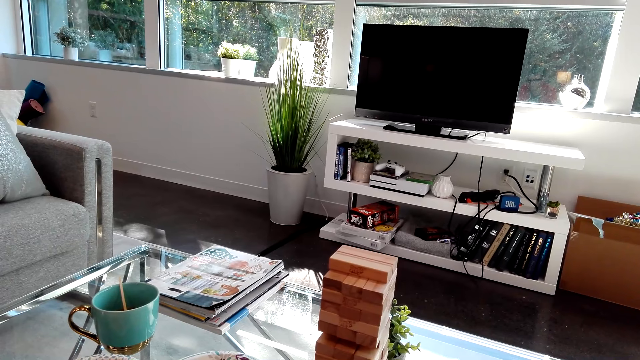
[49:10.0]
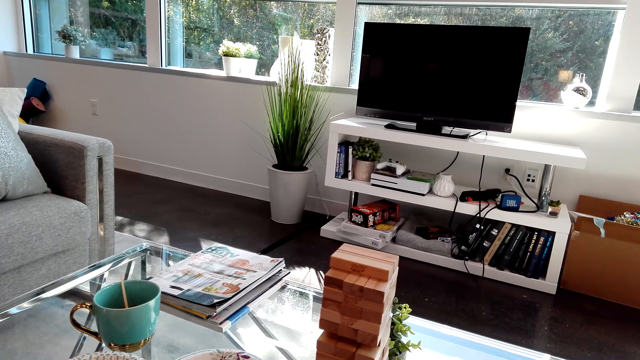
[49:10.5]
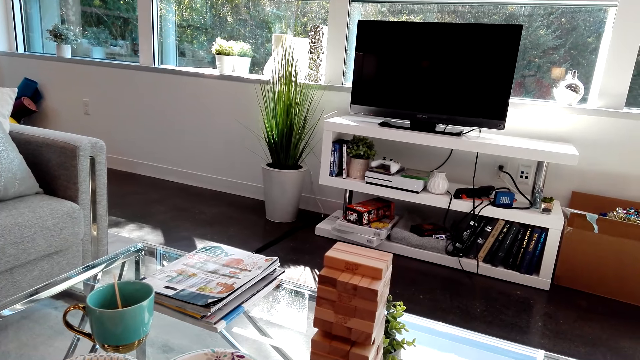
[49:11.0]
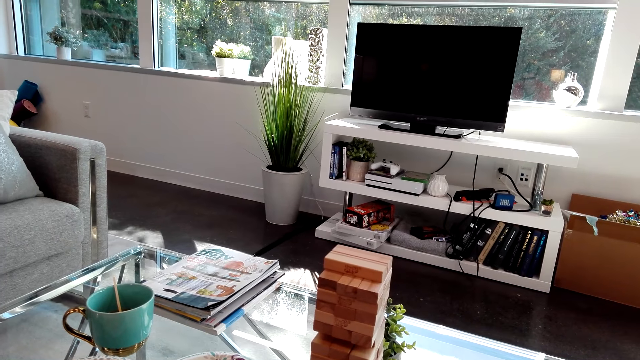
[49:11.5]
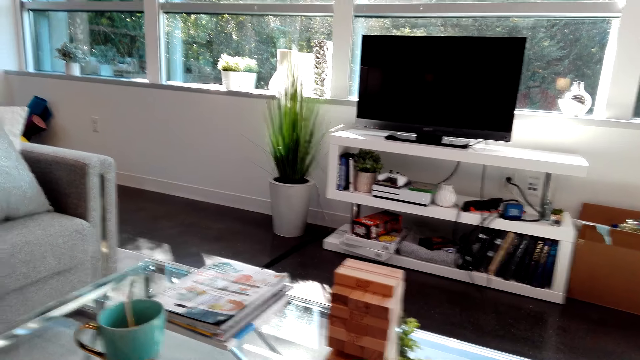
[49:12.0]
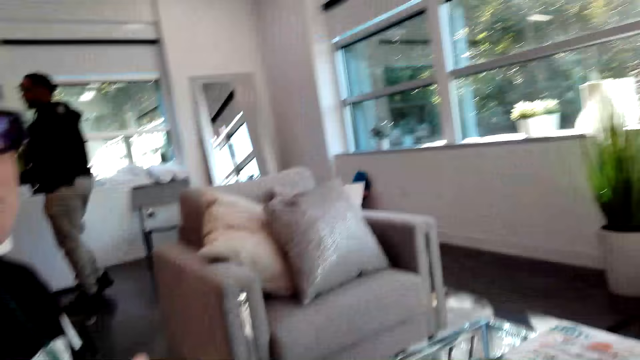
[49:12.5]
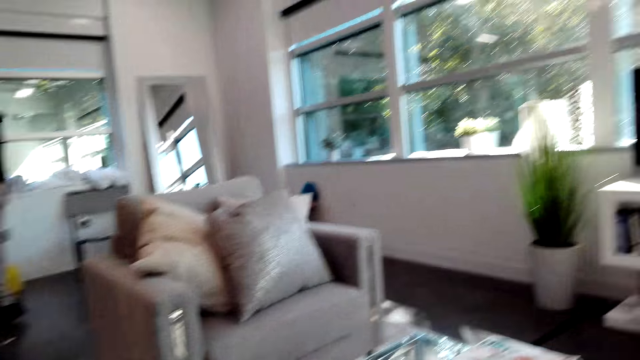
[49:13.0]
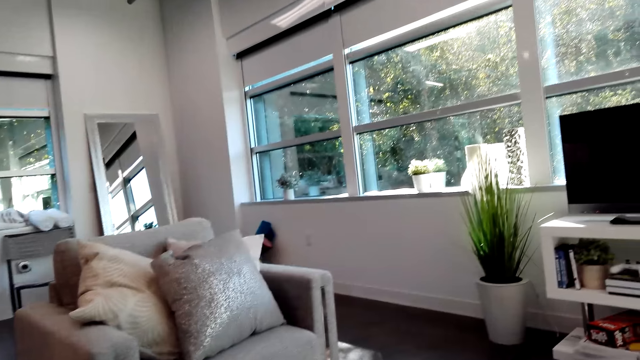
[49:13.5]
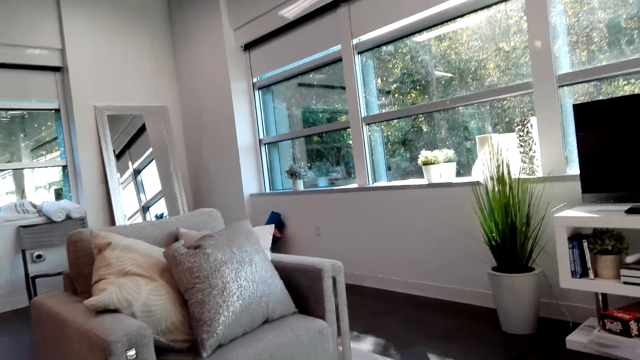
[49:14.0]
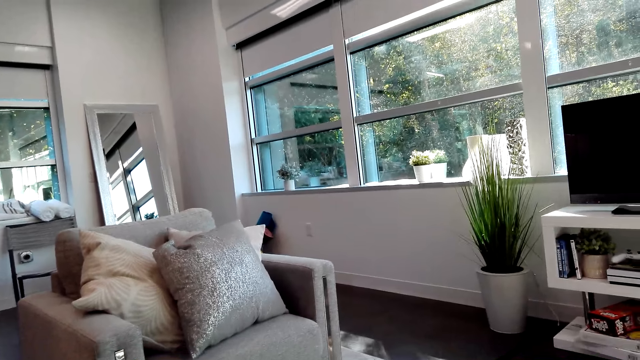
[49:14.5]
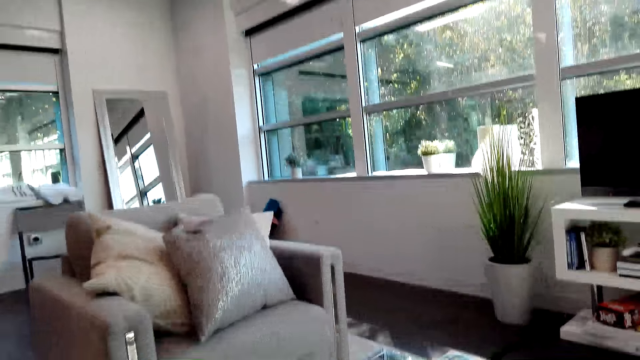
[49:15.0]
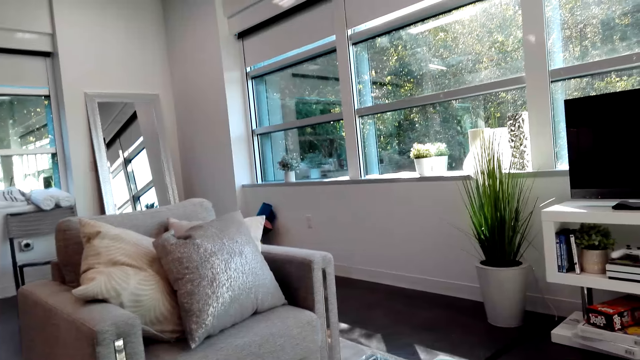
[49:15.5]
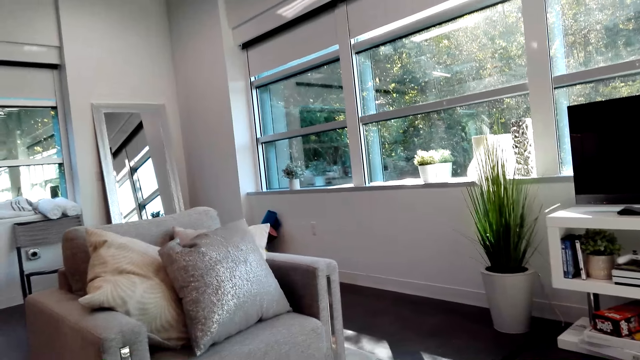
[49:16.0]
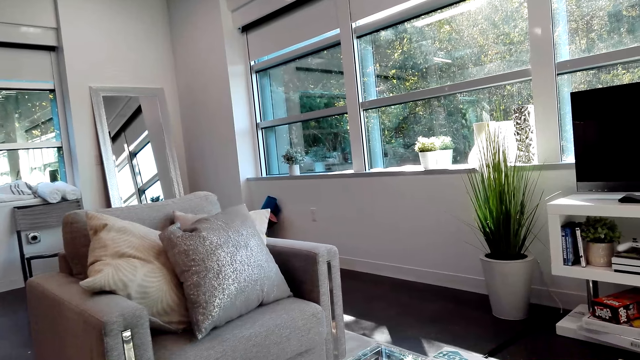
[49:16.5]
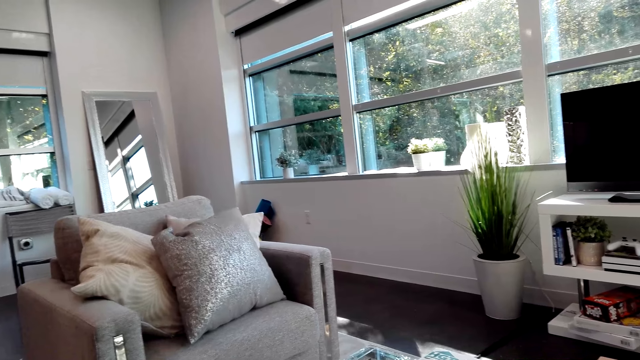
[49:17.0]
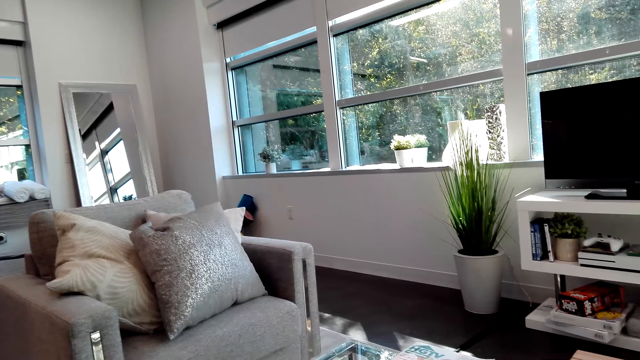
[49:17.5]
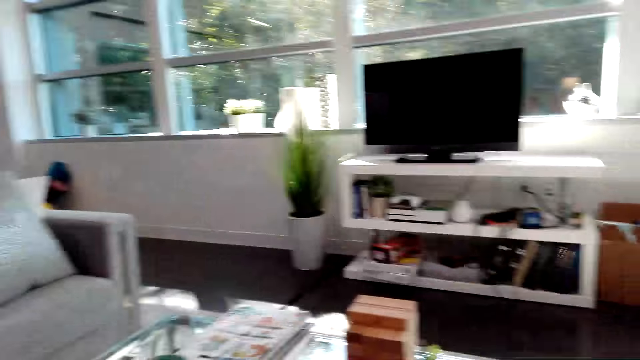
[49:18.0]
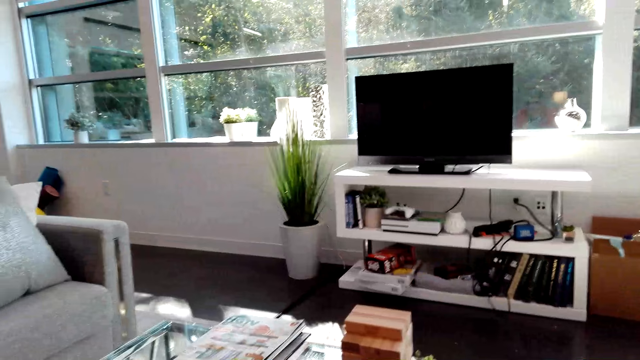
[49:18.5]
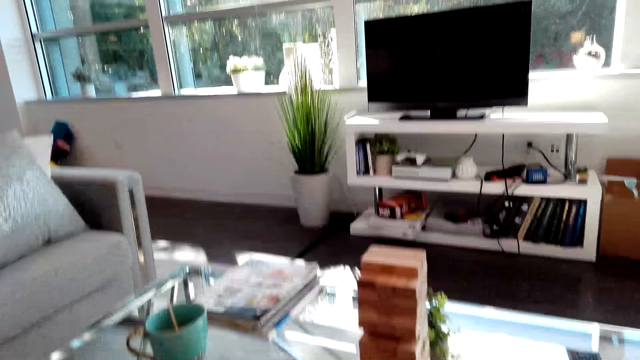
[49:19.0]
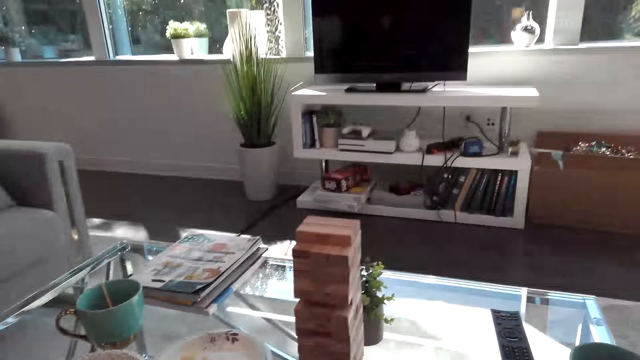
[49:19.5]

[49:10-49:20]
The camera wearer looks around the room.

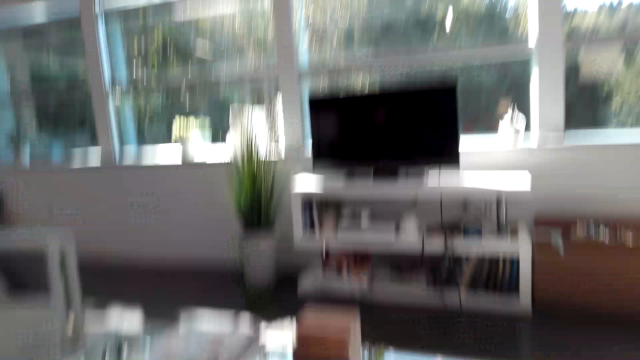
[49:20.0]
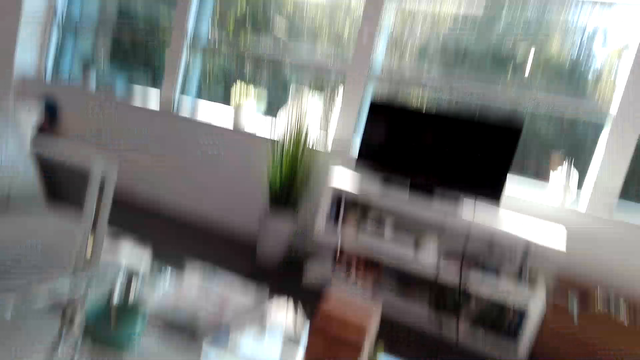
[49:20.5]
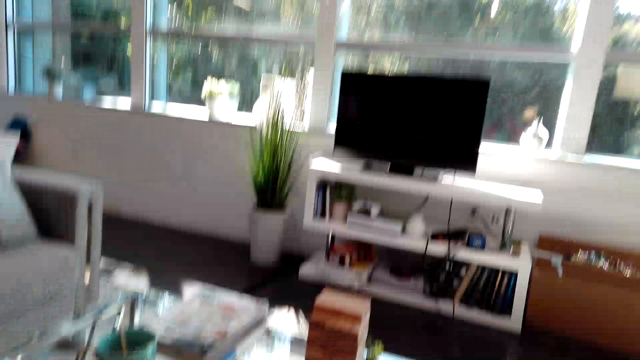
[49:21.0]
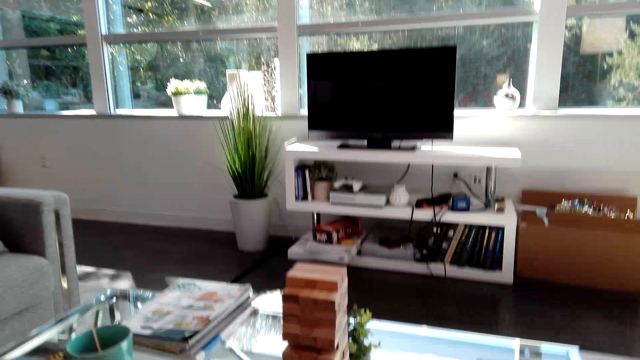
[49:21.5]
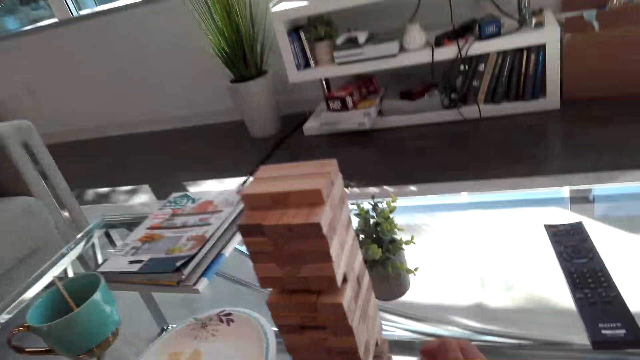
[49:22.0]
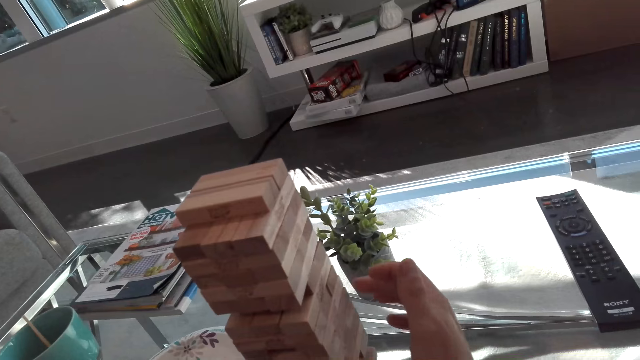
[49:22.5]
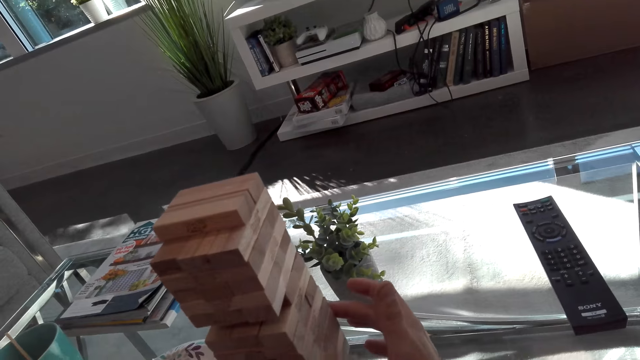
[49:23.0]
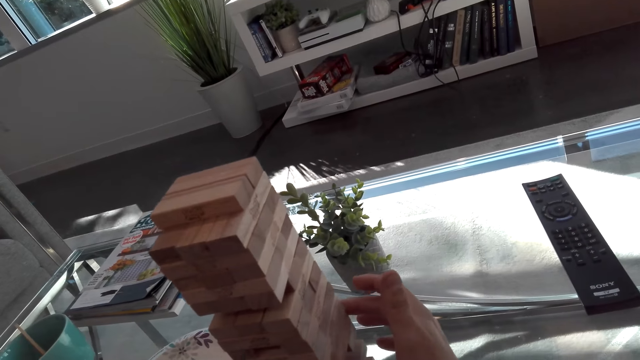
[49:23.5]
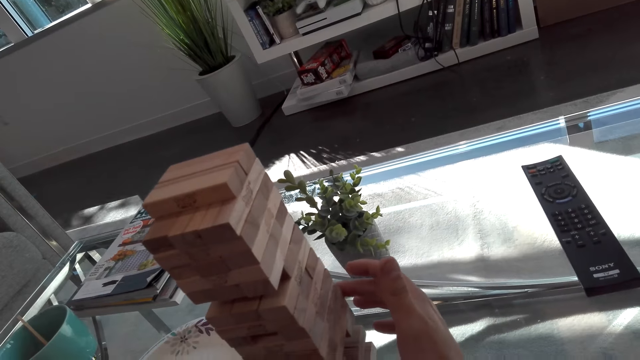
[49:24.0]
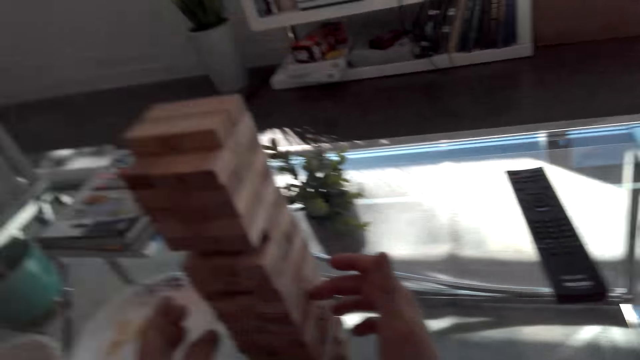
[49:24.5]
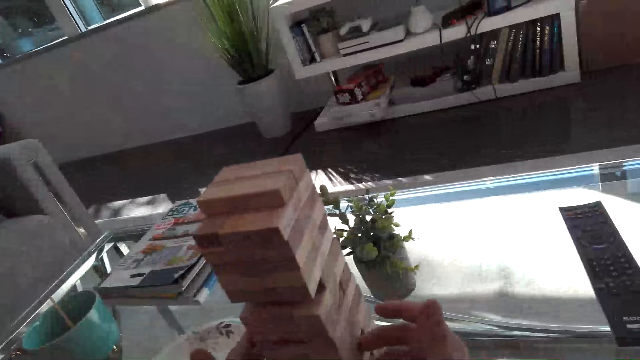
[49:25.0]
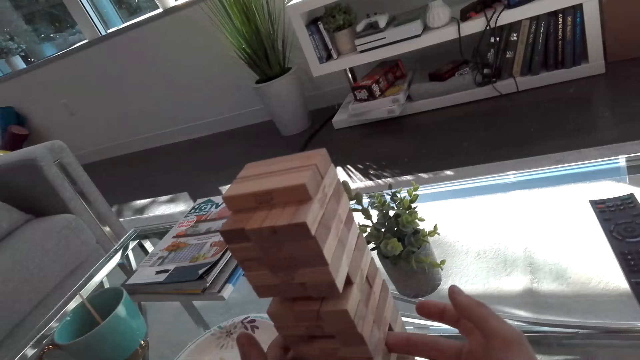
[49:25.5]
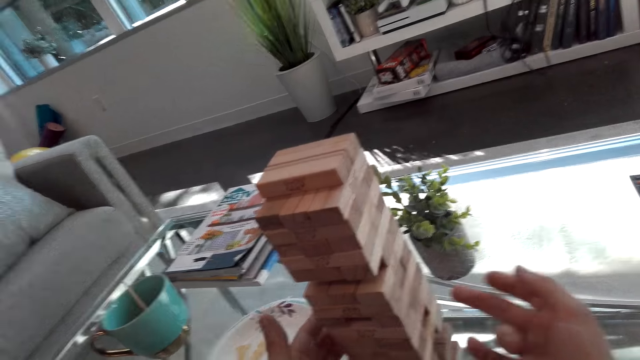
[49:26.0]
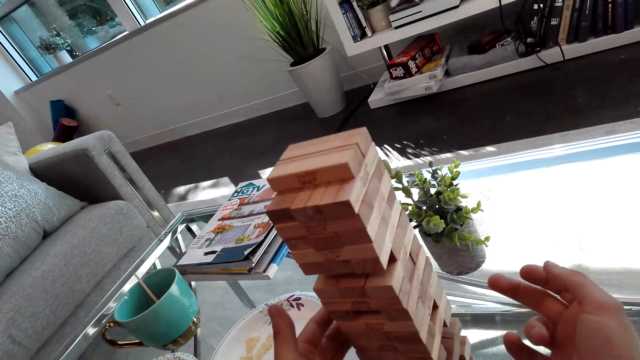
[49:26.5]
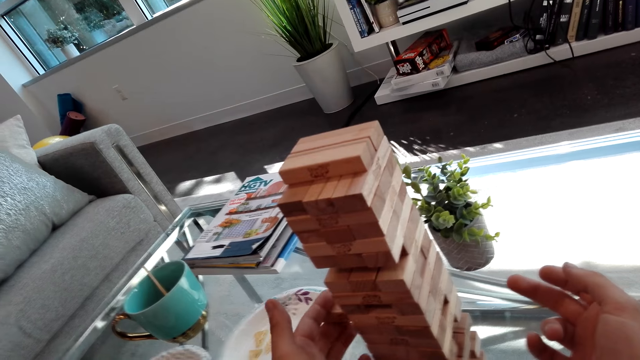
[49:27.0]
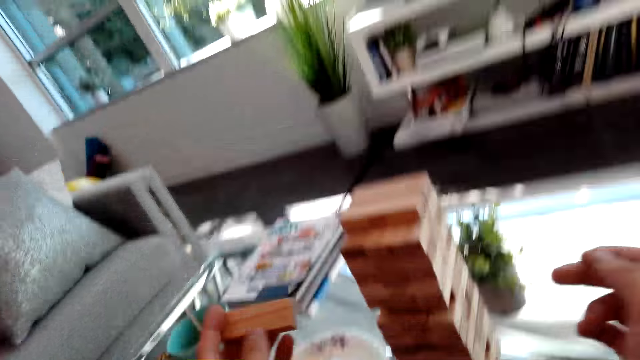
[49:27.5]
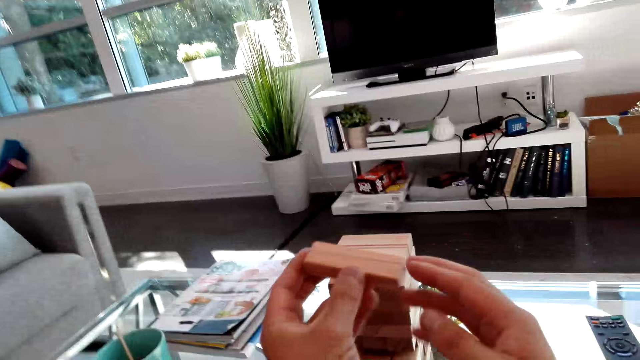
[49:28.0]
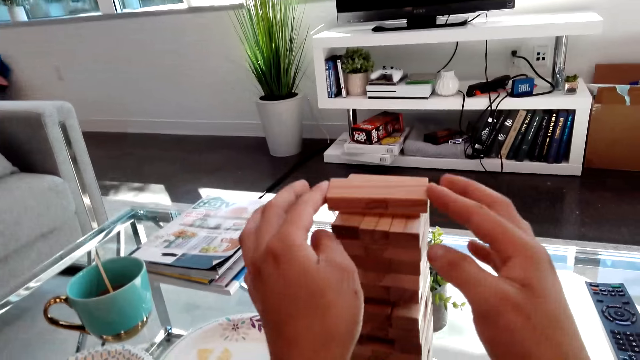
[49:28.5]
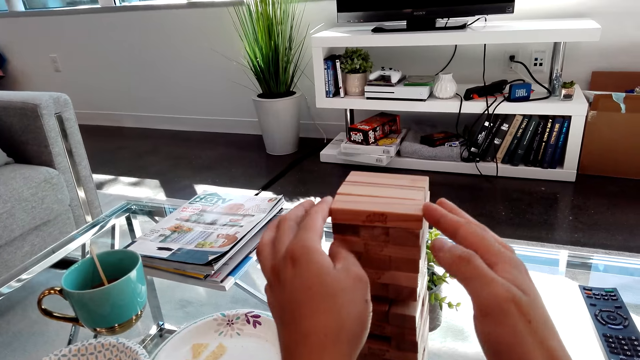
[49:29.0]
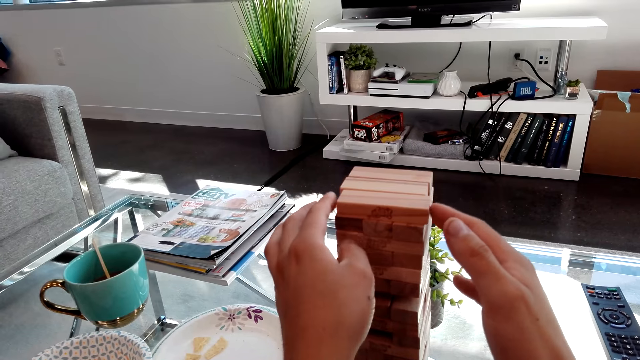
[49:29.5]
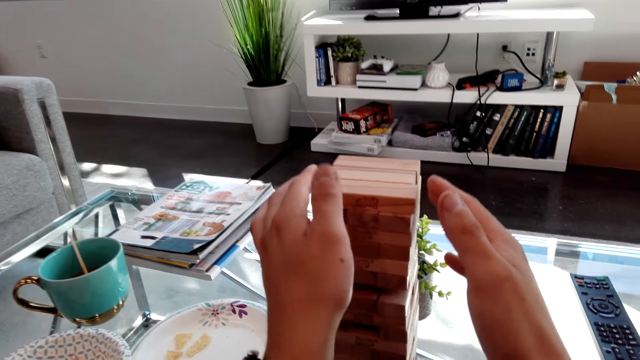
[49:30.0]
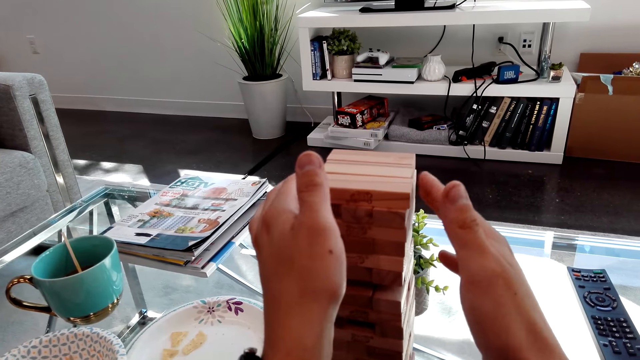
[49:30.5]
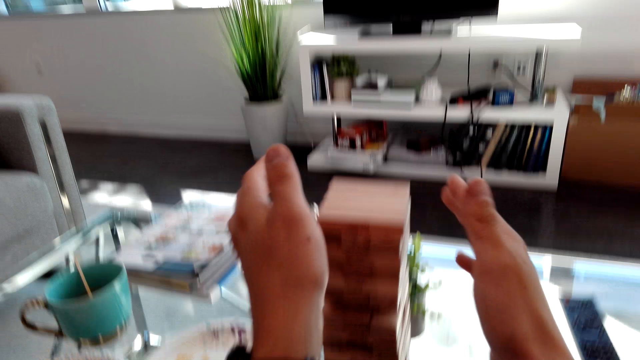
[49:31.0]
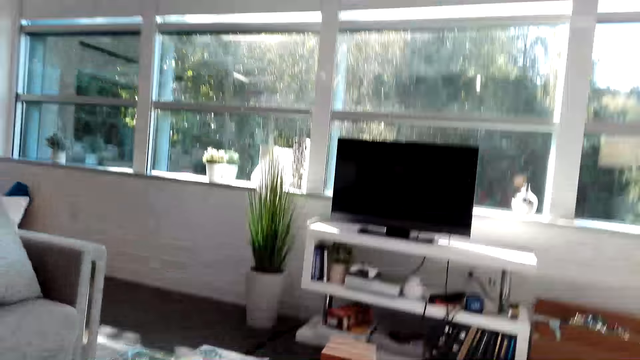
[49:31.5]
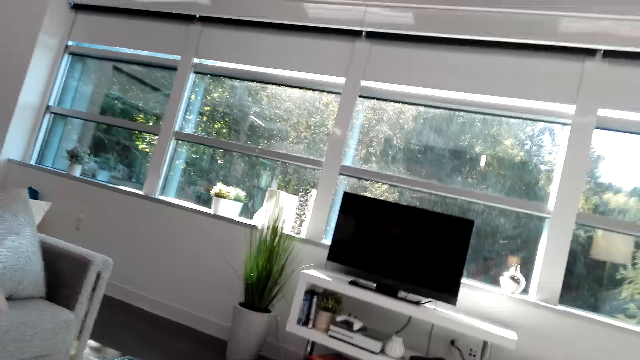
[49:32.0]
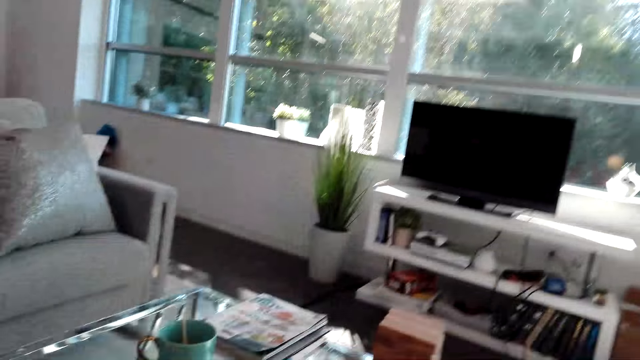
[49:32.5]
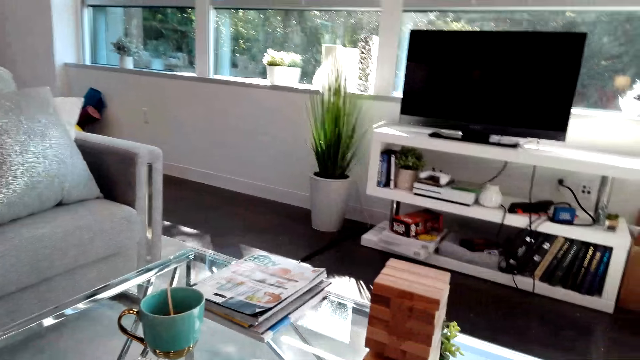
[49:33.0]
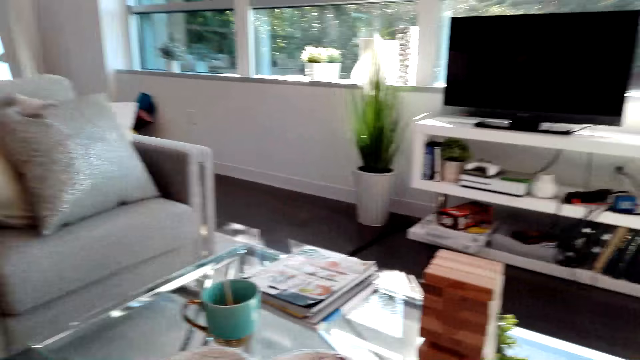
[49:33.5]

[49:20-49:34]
The camera wearer removes the piece of puzzle. They hold the piece of puzzle. They put the piece of puzzle on top of the puzzles. They look at the TV.
